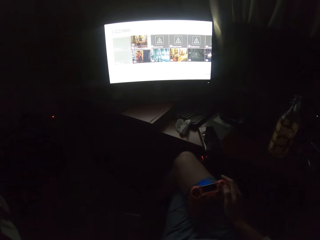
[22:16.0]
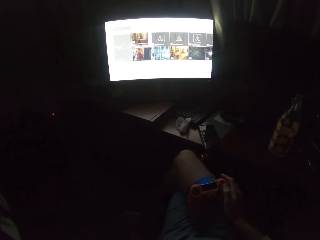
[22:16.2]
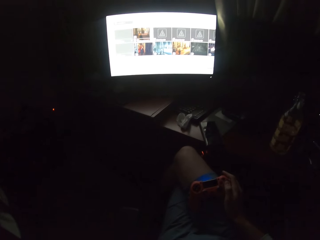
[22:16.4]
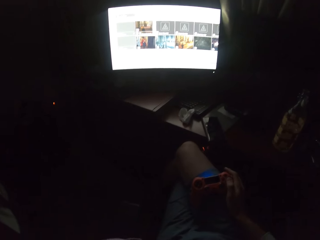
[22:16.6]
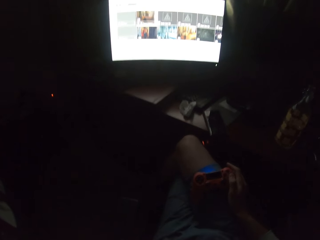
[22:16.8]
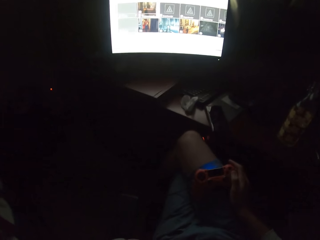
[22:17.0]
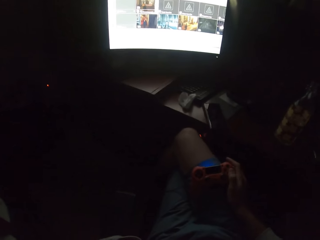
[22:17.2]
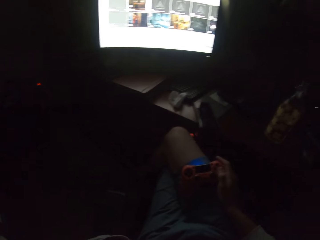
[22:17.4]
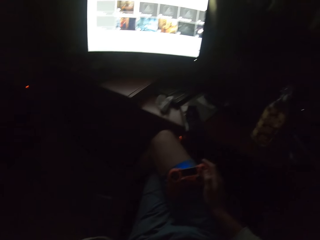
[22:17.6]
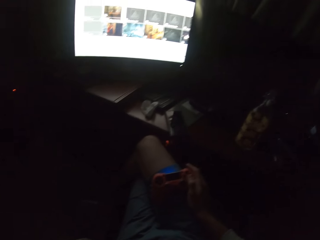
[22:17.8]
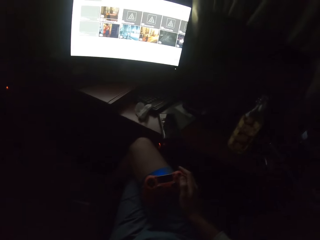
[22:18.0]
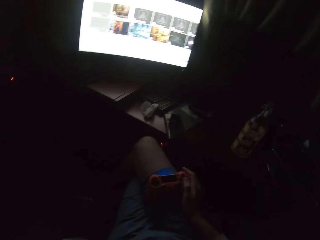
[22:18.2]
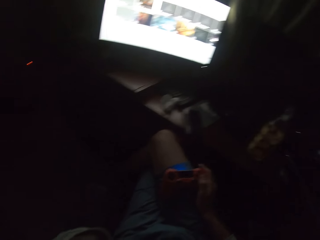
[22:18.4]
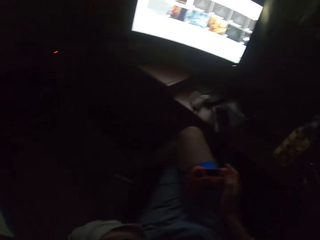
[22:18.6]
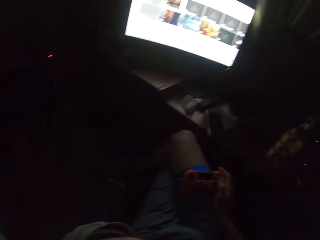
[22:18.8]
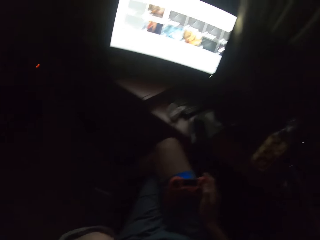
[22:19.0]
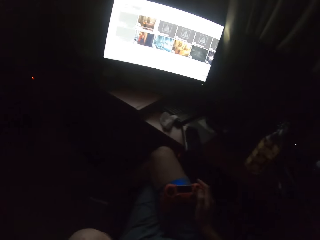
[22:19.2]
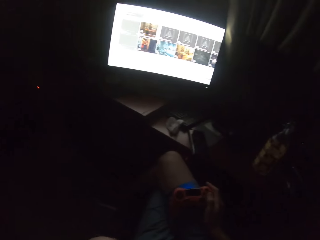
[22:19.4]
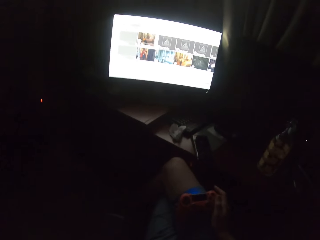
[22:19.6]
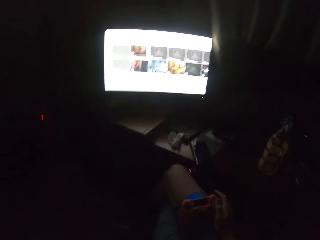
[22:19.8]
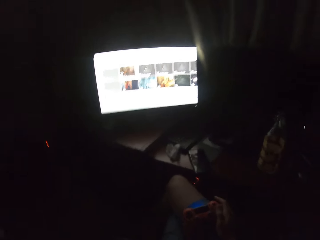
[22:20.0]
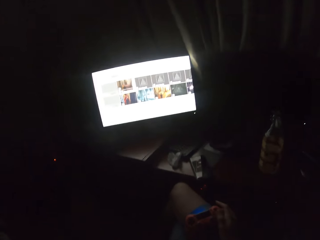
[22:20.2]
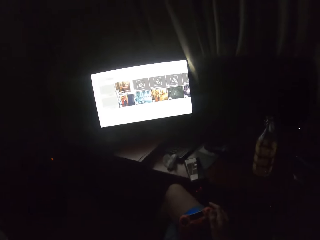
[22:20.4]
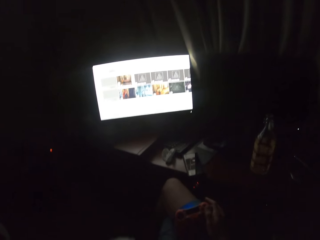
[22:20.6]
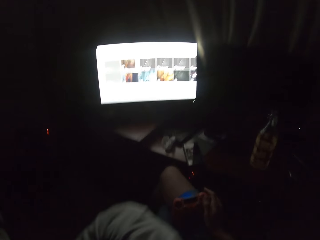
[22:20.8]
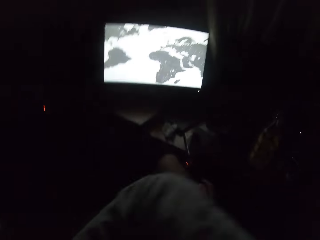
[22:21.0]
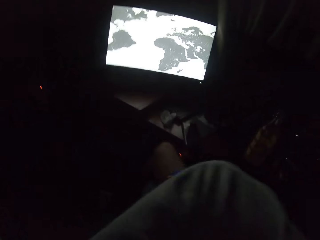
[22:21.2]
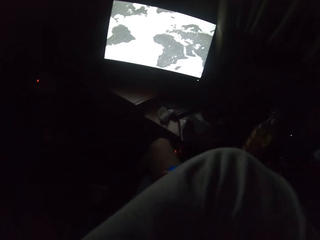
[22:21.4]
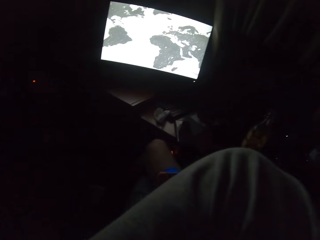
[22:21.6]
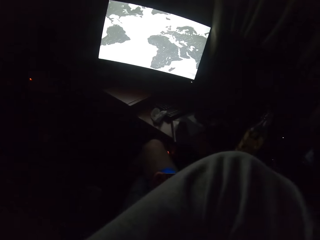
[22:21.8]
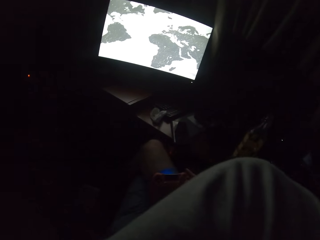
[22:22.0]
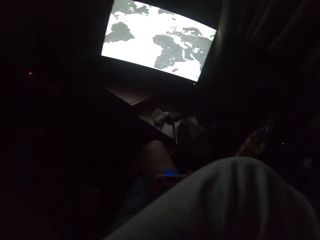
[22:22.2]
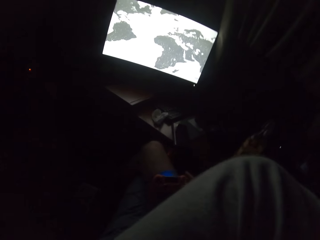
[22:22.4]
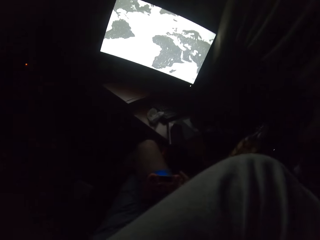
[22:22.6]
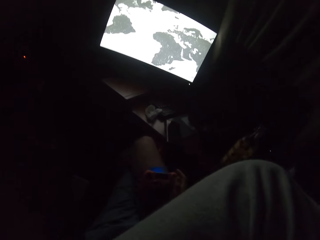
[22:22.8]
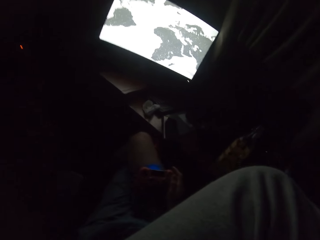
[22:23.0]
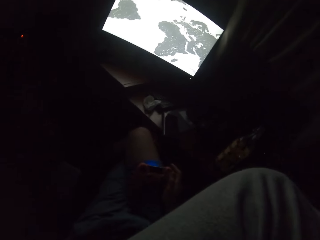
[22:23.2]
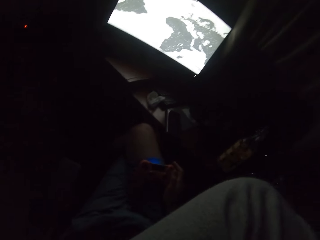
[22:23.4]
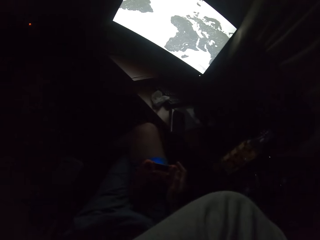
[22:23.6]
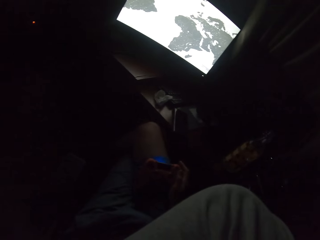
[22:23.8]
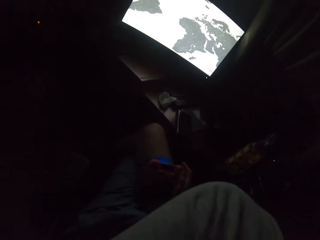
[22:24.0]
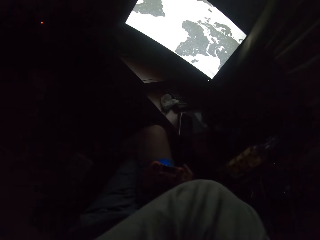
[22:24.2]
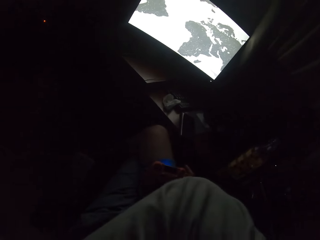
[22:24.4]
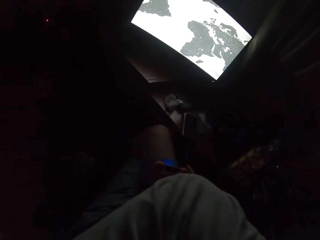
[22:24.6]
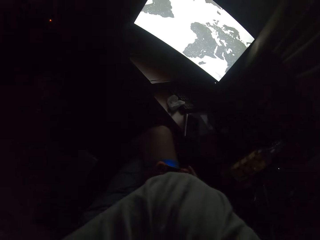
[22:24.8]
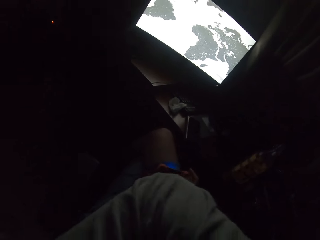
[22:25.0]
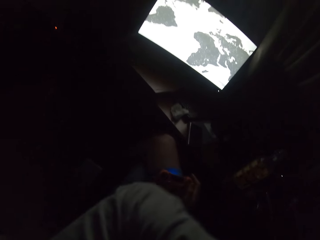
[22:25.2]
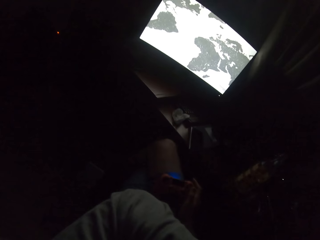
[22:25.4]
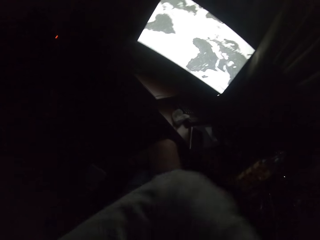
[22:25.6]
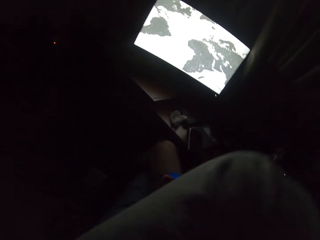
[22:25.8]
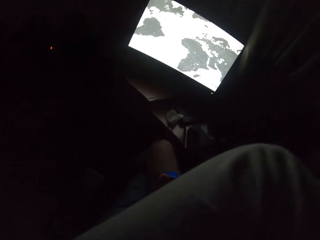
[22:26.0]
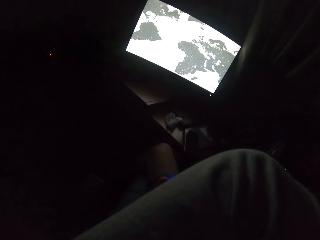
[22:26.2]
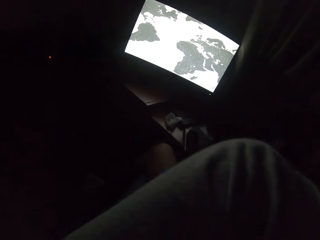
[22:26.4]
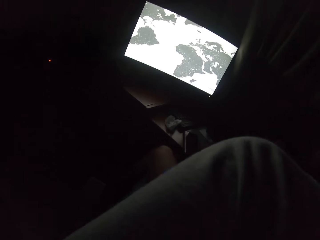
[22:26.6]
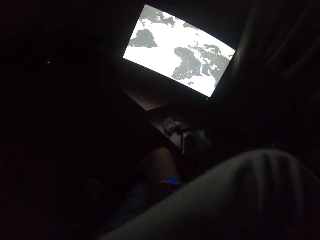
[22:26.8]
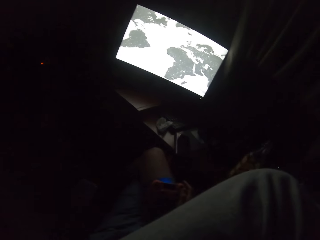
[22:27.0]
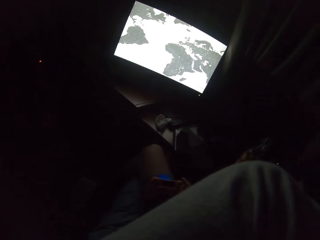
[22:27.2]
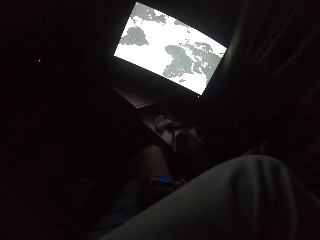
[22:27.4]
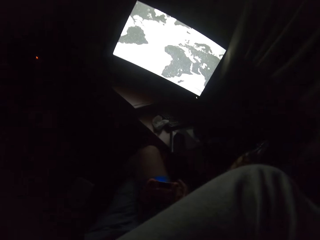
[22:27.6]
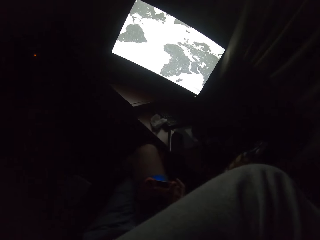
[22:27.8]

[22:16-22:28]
The camera wearer raises an elbow. They turn to the side.

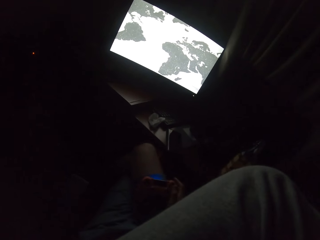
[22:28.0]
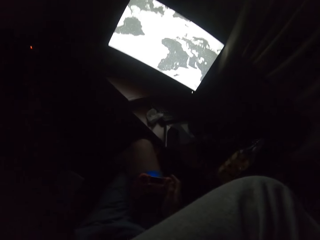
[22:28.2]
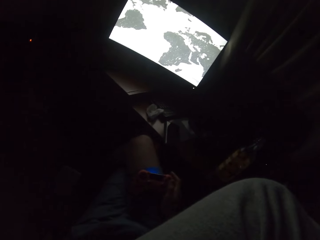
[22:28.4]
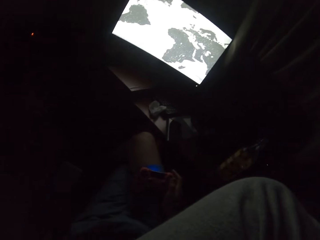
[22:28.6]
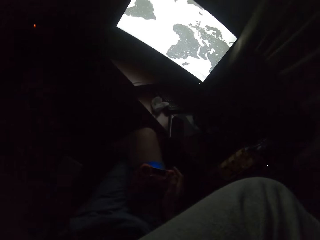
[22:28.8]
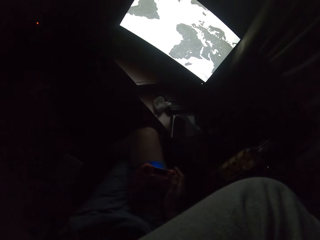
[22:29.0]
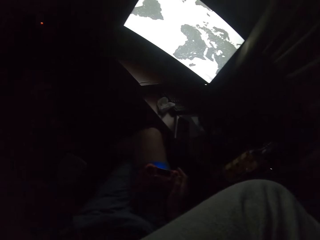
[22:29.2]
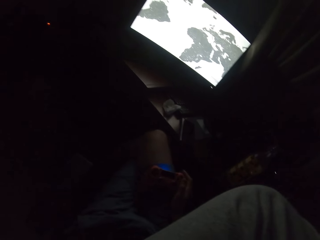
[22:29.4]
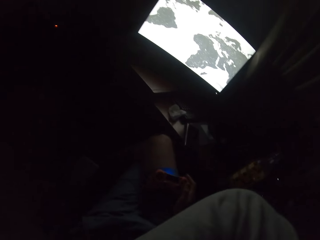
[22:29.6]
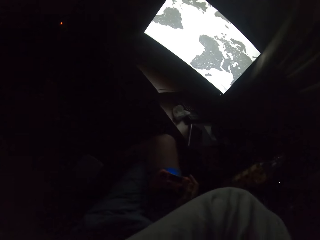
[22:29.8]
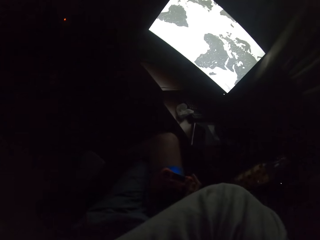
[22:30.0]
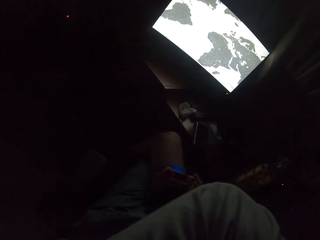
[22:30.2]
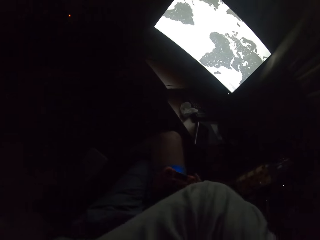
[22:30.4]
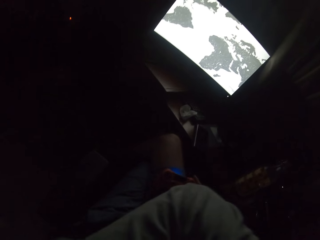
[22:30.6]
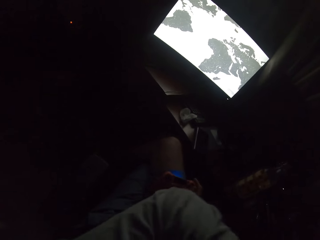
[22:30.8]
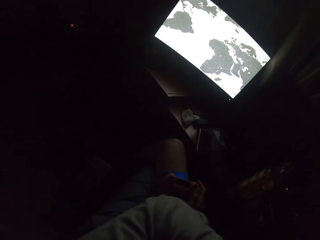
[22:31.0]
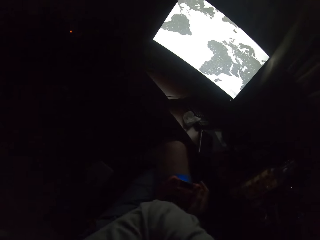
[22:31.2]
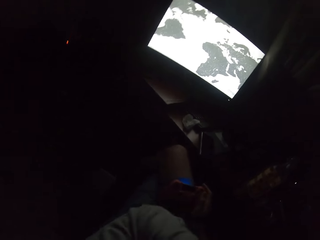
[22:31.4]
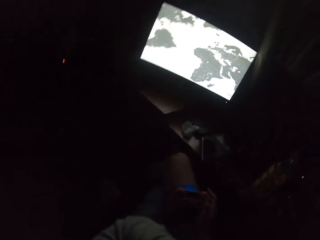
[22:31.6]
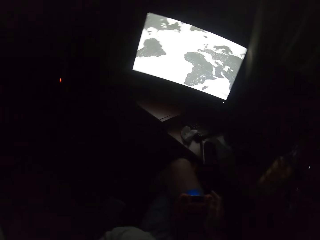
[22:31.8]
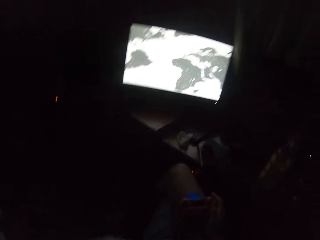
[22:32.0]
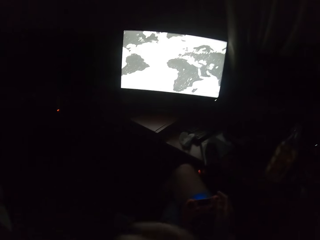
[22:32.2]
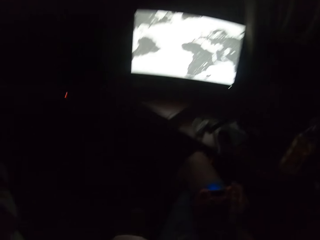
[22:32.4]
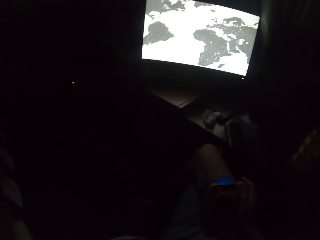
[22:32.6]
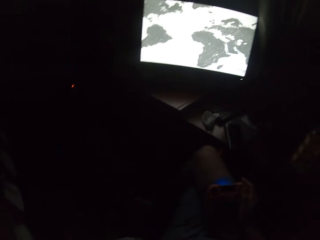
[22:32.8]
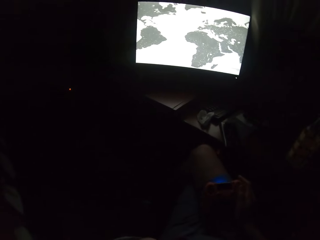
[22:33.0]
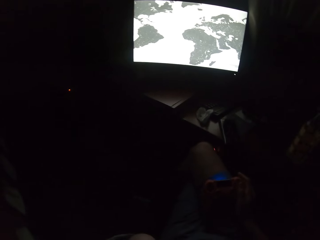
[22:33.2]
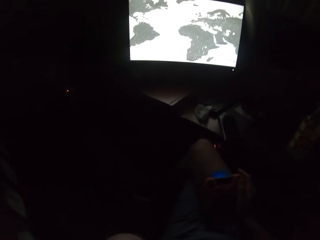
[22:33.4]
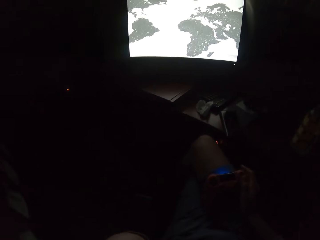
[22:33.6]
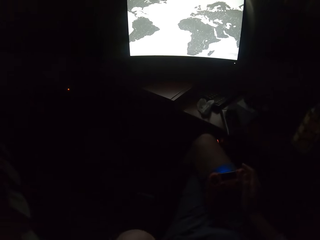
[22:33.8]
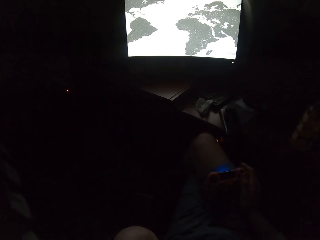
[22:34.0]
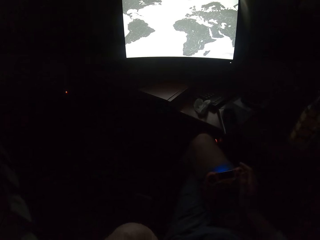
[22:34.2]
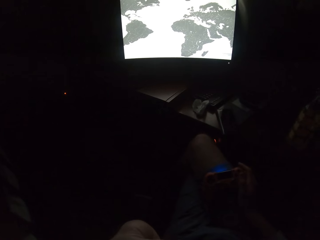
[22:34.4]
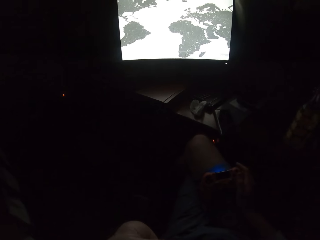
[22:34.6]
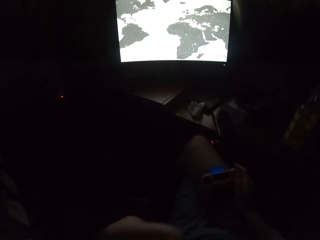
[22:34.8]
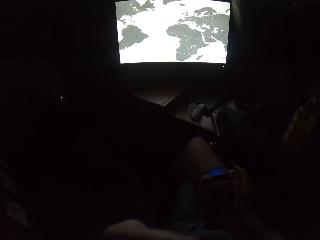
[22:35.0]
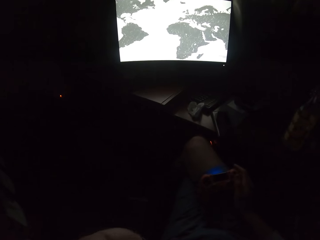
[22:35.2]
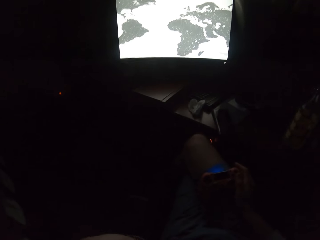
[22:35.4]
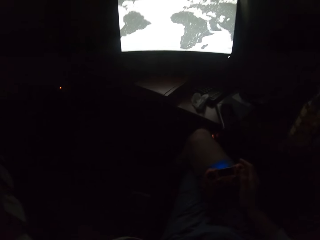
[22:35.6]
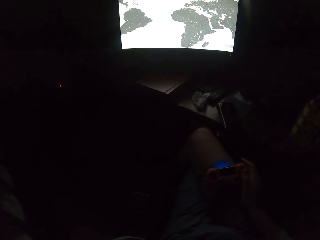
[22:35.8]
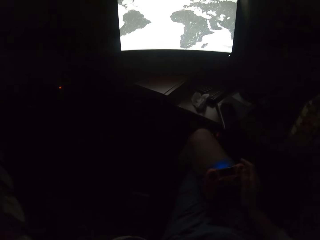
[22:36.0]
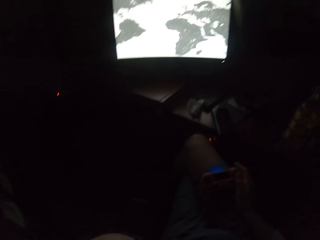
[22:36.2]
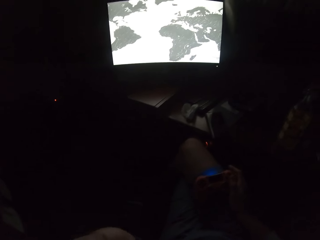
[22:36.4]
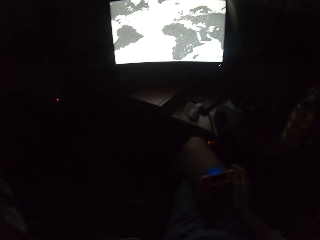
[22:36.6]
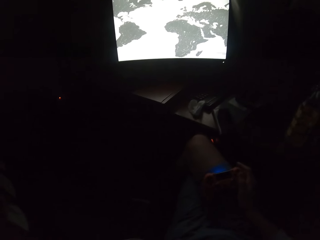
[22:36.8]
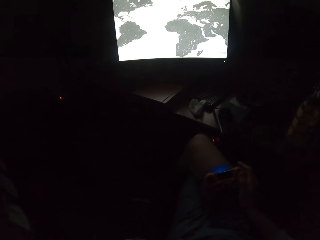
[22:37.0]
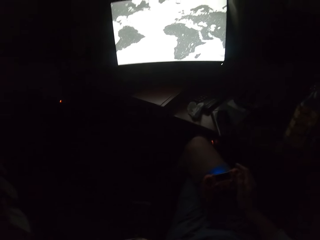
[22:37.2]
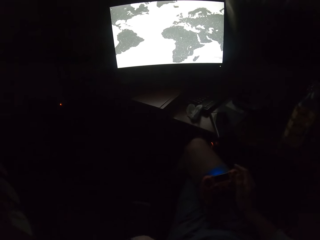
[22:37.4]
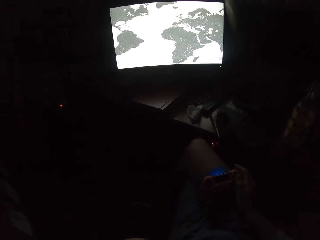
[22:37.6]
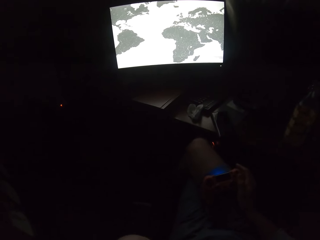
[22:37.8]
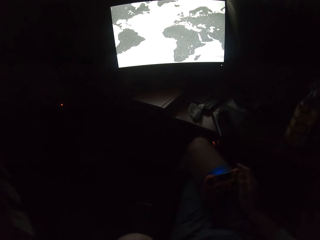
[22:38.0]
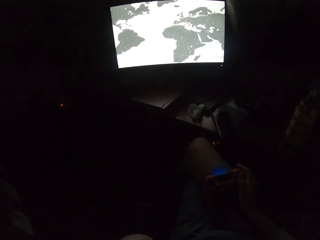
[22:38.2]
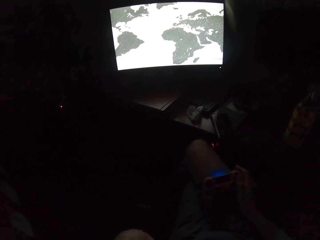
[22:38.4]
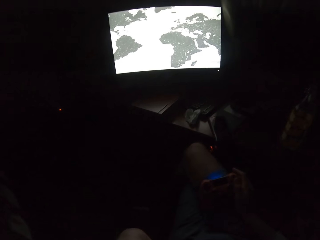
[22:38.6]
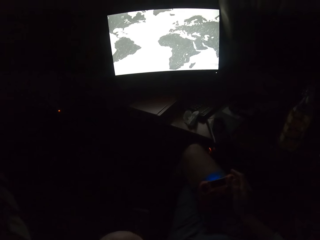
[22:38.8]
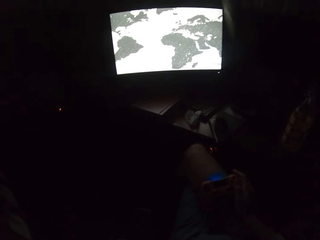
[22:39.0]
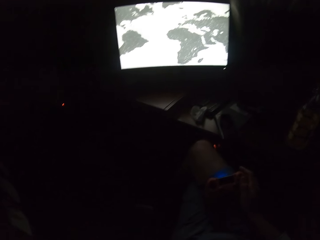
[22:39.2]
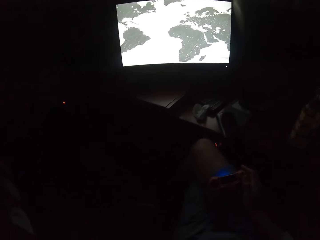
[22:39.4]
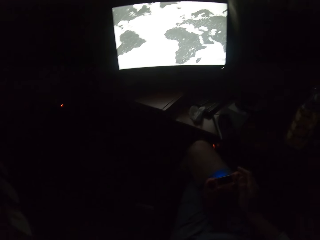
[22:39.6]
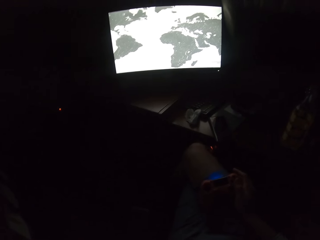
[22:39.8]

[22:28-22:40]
The camera wearer turns to the side. They hold a controller.
